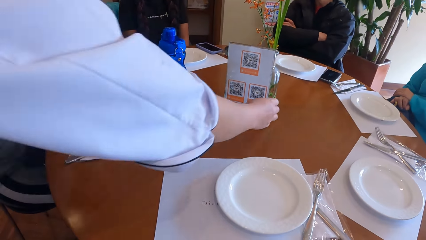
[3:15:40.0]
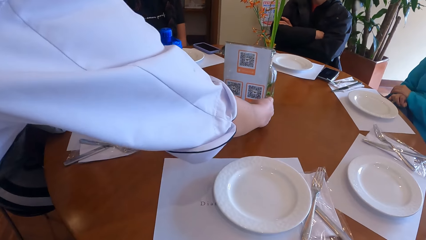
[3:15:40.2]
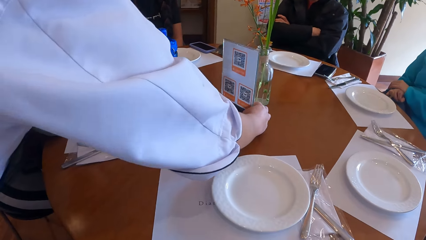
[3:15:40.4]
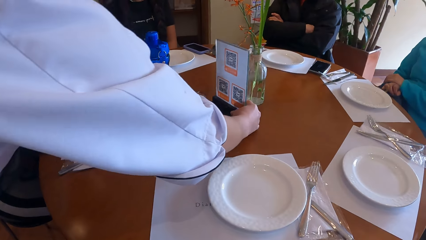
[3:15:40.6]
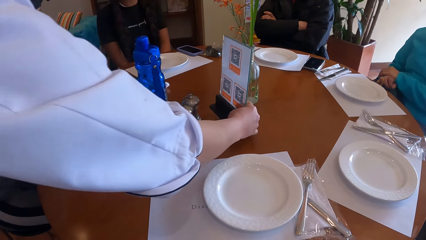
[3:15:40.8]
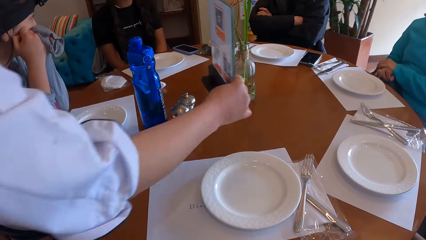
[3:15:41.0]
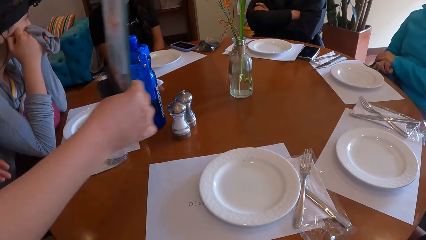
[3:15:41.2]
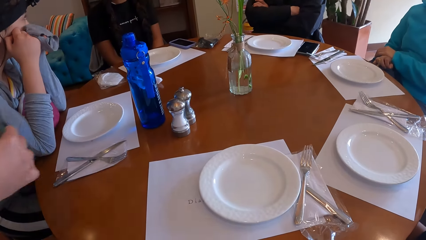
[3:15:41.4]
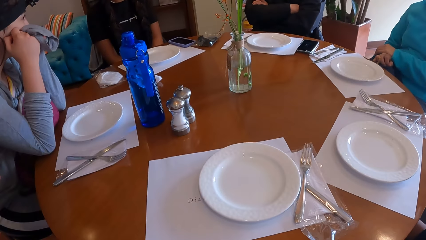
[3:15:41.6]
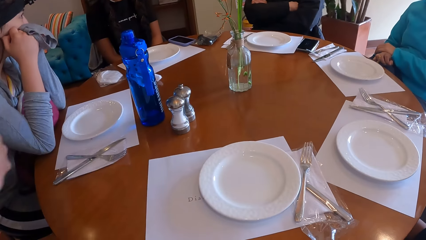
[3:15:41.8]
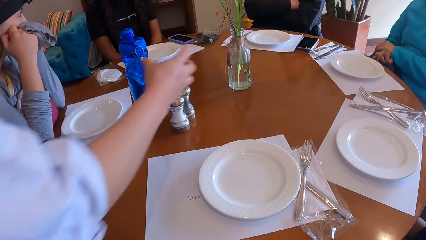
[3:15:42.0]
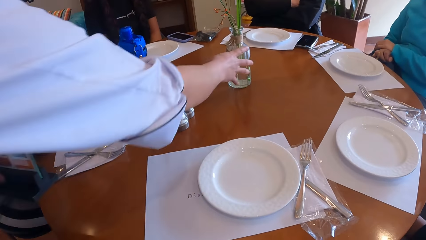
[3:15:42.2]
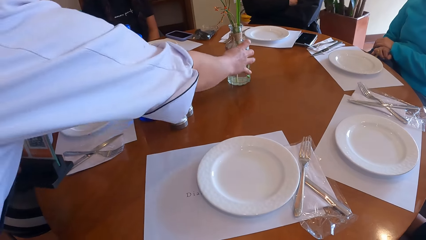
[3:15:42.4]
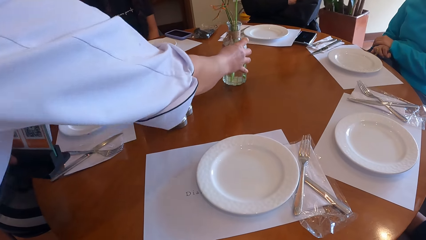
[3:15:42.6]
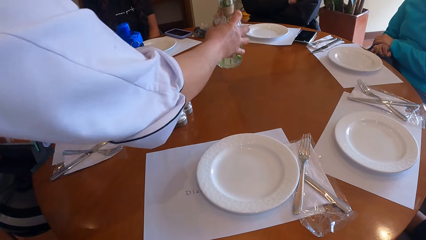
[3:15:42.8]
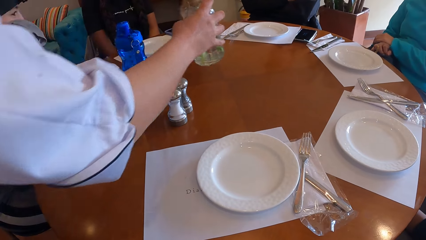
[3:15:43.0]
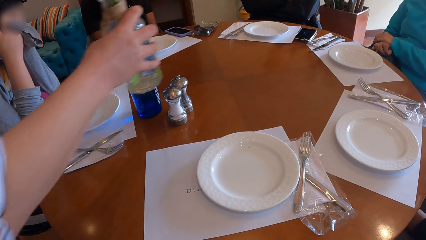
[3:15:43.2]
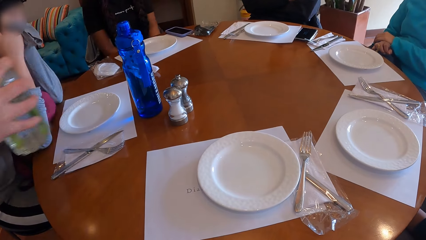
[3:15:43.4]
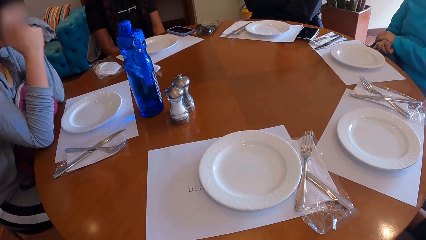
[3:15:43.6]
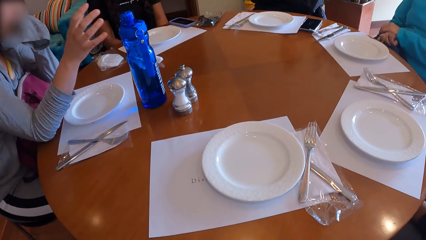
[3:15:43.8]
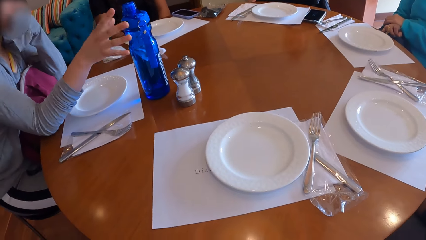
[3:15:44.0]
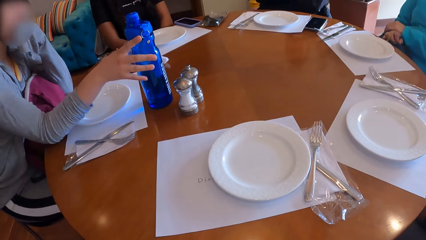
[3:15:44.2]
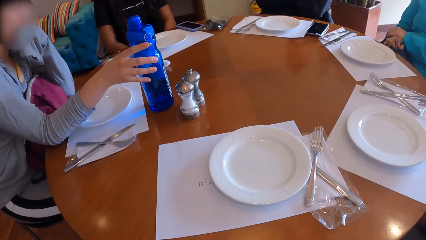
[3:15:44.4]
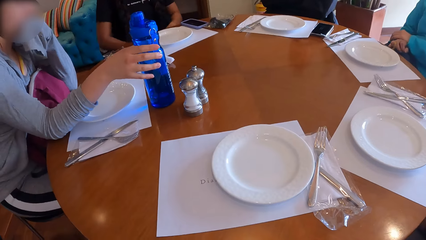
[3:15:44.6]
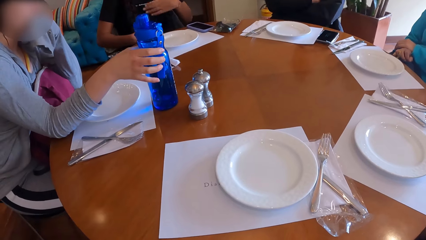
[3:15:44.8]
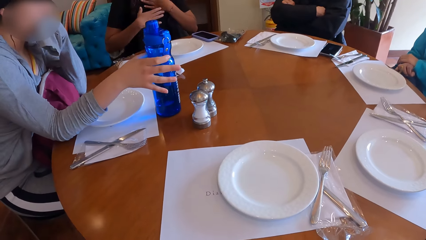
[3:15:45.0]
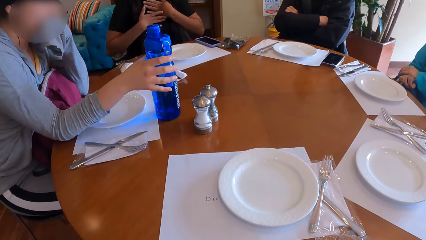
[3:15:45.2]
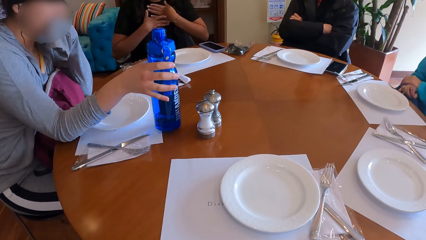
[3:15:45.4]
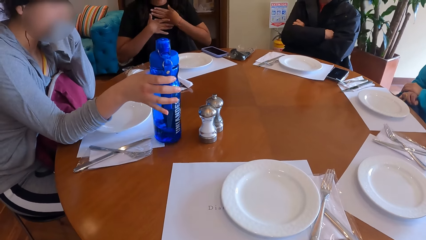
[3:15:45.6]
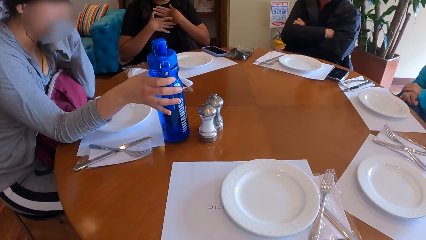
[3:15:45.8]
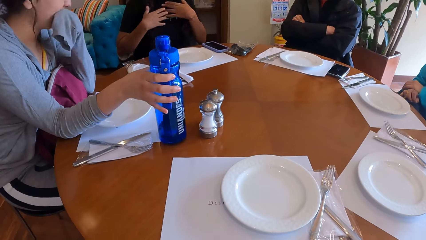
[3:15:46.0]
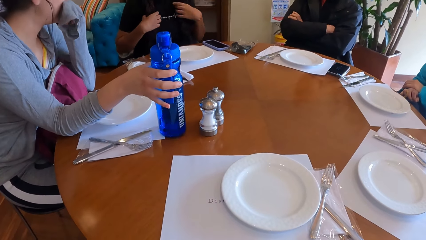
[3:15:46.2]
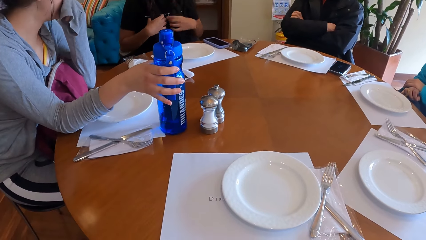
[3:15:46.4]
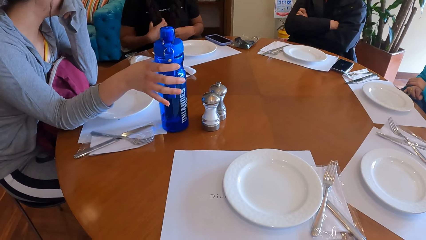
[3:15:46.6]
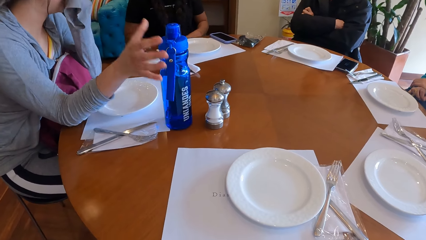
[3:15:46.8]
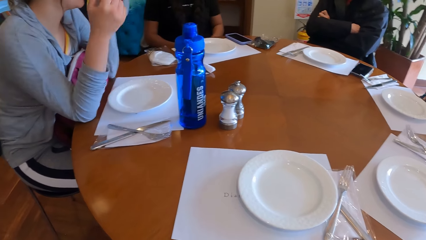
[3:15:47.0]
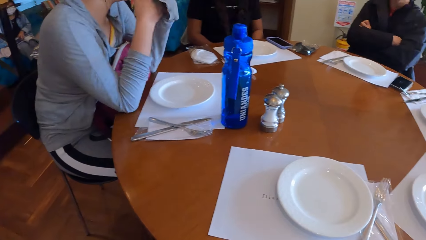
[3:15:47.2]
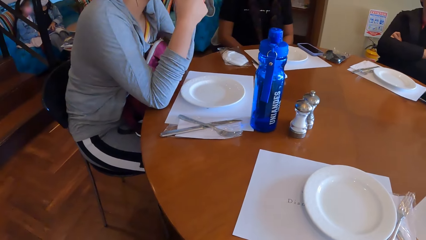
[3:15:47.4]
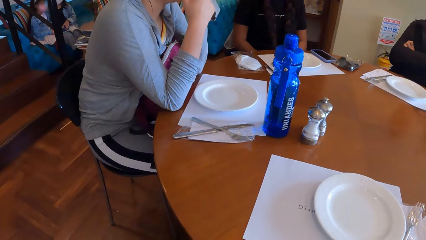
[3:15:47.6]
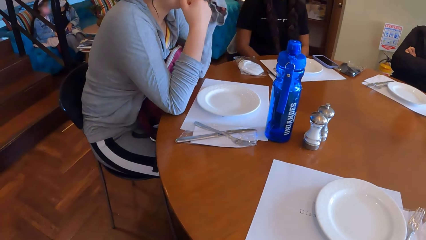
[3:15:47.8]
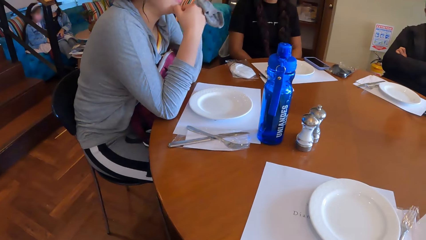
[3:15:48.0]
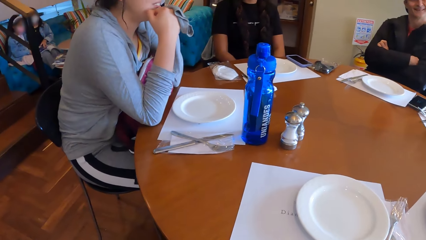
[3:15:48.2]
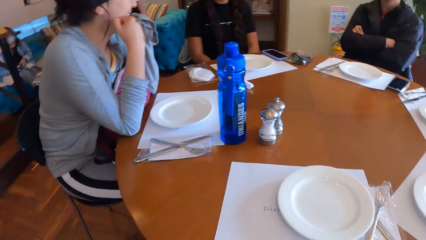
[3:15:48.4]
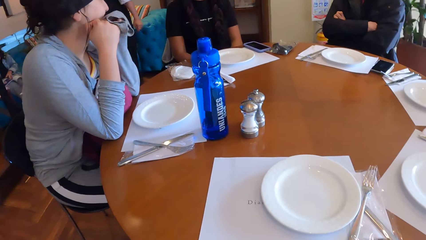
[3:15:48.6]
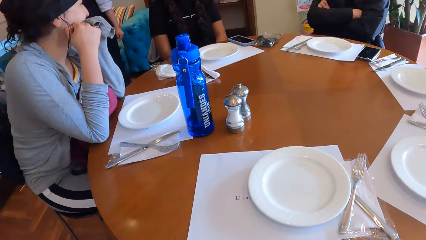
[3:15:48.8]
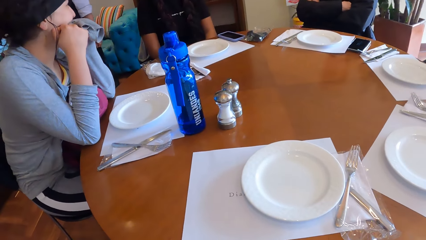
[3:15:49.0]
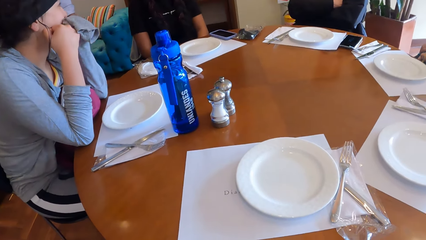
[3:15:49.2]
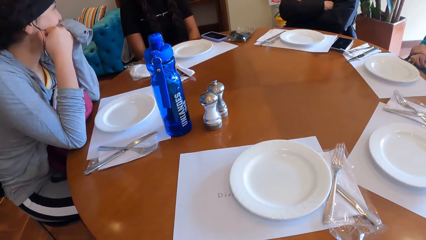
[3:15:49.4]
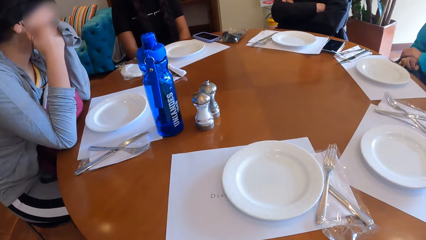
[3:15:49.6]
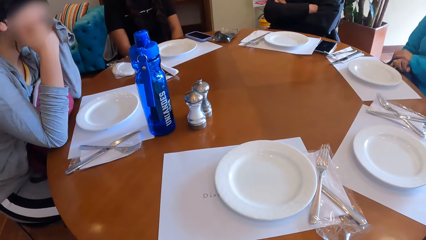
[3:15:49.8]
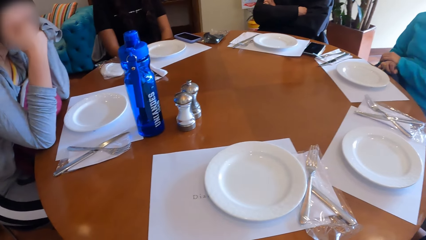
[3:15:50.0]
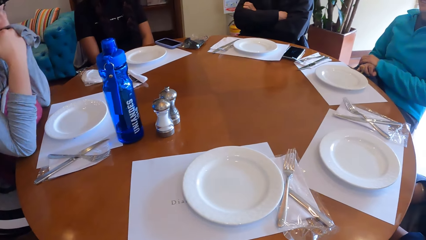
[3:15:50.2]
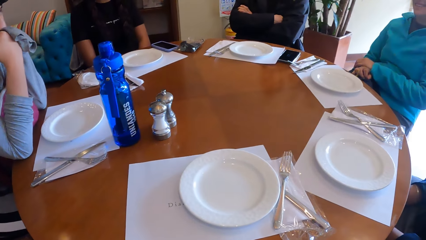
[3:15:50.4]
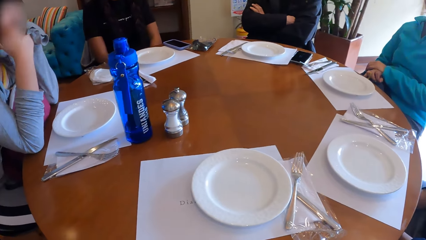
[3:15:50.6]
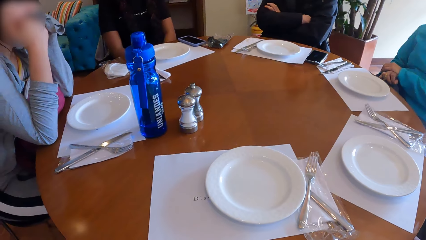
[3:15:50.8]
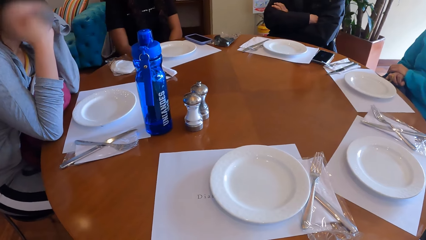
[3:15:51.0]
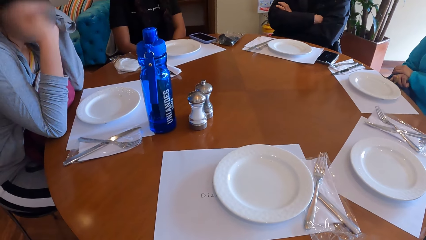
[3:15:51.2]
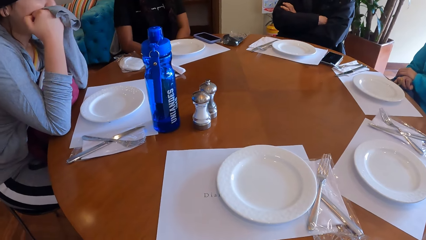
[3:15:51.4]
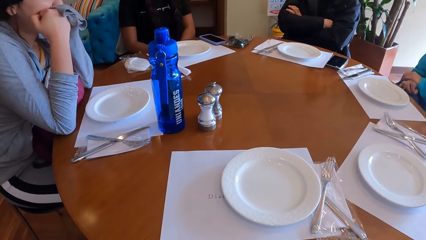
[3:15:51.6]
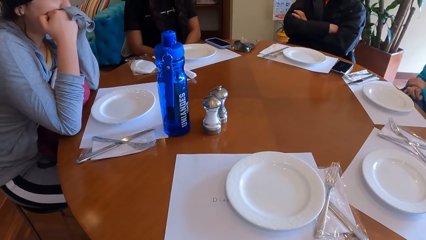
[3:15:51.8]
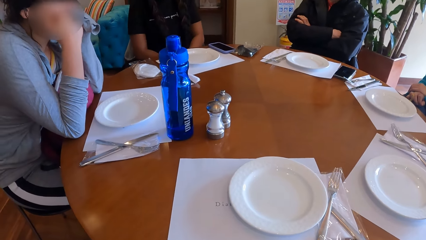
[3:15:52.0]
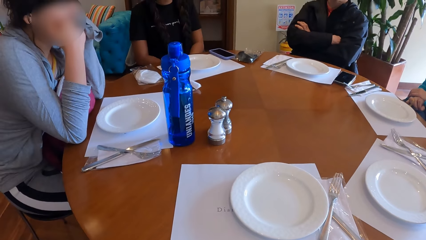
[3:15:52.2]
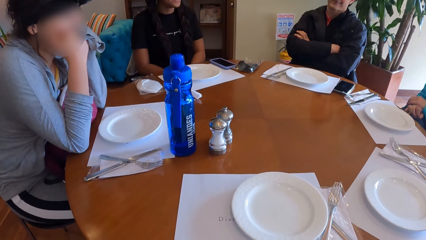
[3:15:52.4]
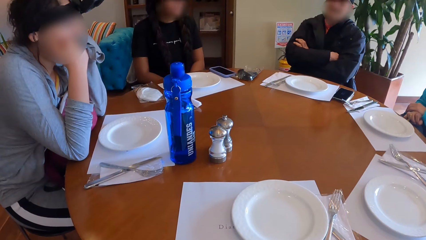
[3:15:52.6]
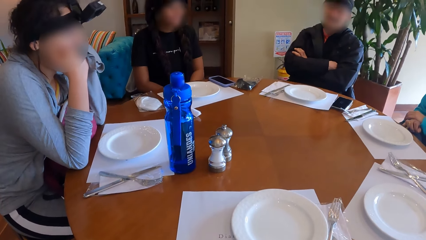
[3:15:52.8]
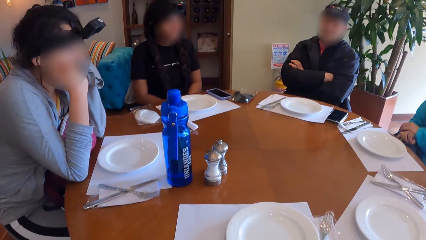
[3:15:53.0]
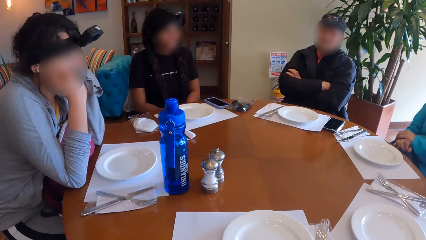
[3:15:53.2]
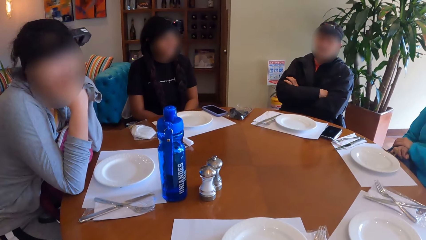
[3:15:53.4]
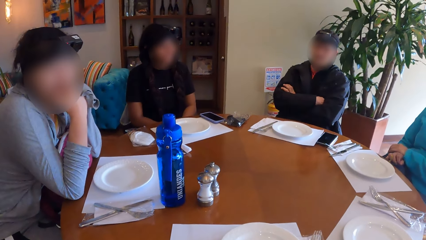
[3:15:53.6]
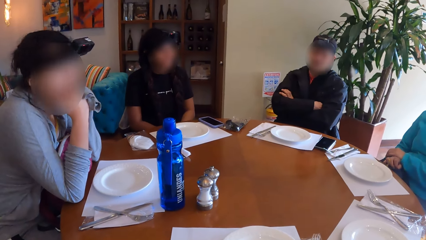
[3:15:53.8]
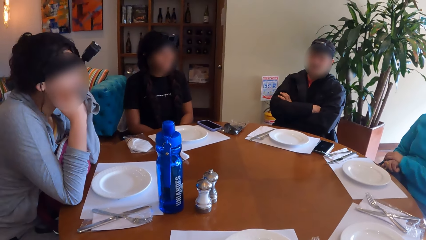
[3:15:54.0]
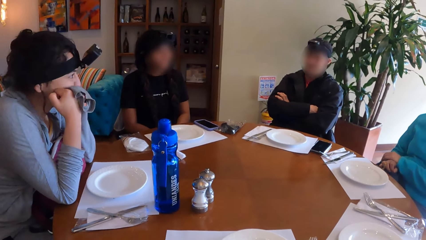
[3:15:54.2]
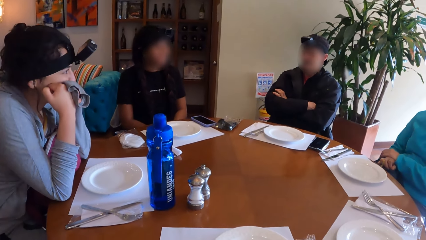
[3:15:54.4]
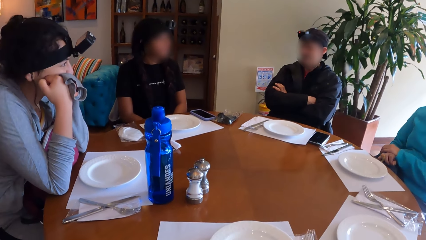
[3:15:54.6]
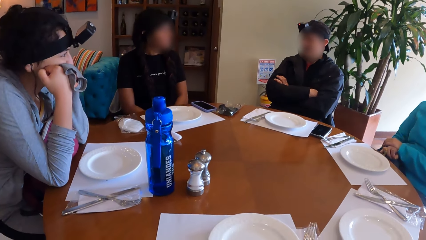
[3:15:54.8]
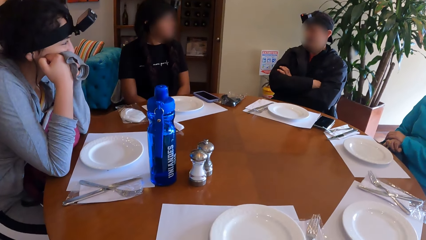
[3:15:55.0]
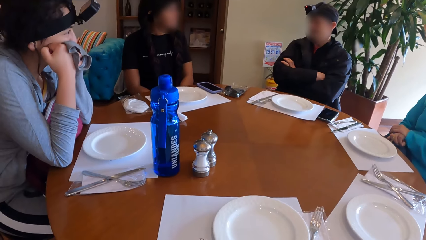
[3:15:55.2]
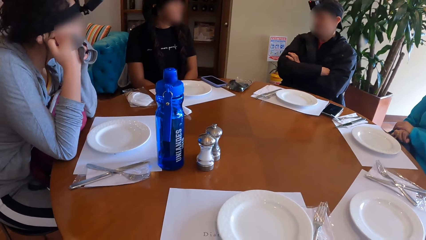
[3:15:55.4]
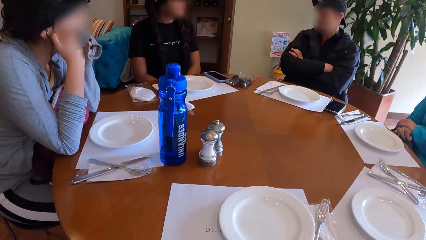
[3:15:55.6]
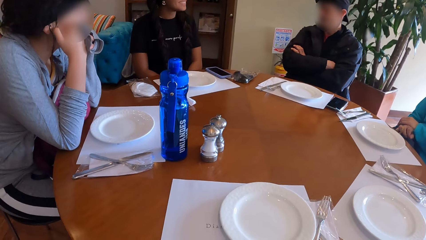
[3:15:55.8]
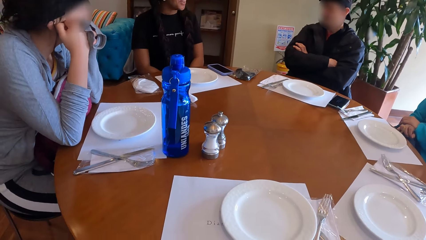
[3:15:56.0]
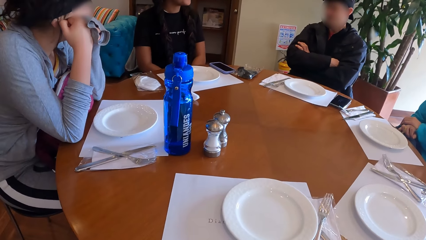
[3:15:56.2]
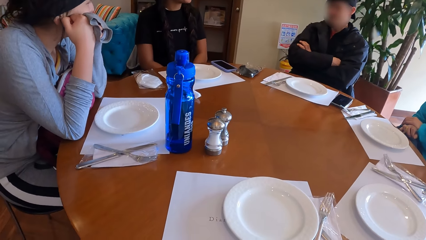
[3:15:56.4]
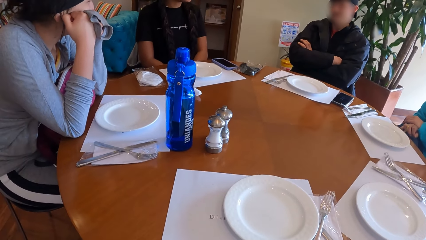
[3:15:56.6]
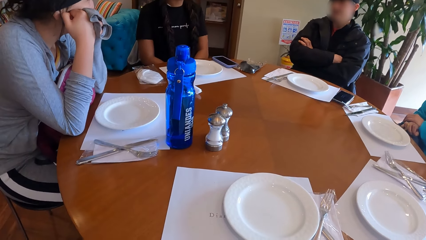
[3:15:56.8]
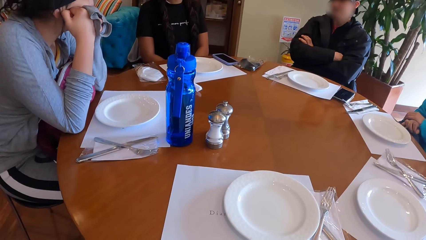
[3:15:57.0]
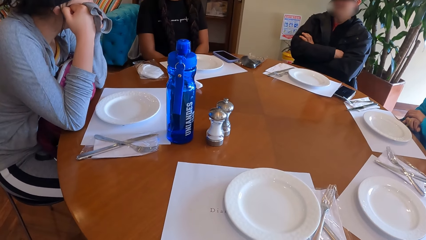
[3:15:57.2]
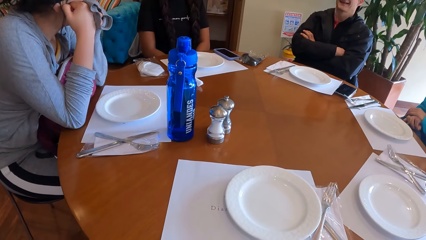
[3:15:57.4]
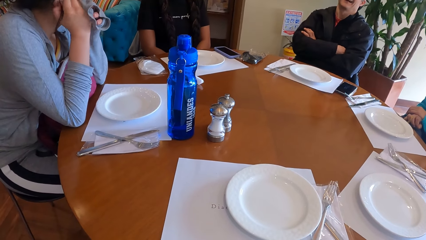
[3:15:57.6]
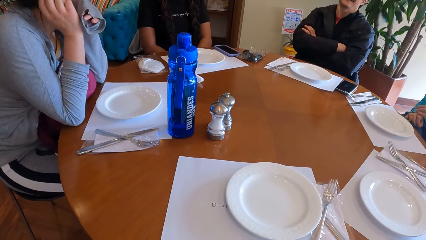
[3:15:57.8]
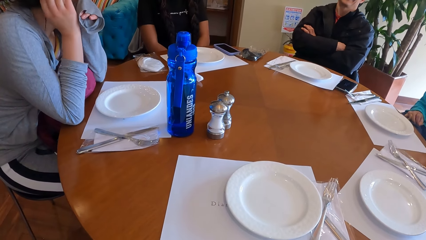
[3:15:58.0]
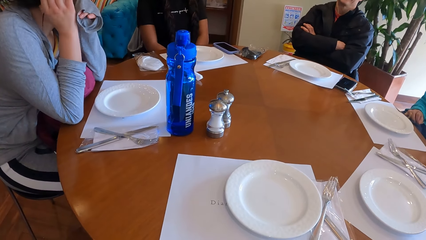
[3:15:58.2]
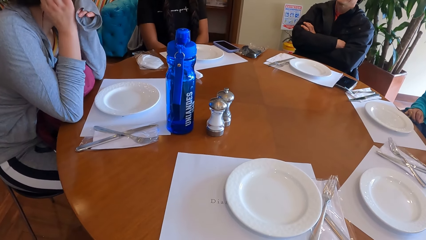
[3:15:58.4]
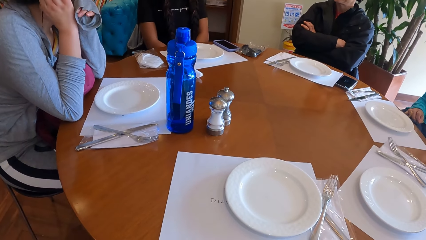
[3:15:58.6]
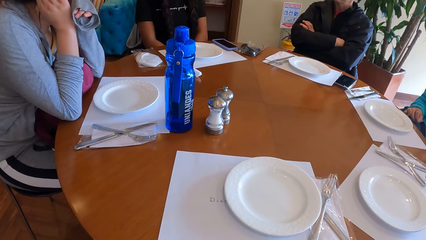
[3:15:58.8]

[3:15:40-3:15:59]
A waiter picks up a tabletop menu scan or tag from the table with his right hand. He adjusts the tag on the table. He picks up a flower vase from the table with his right hand. A woman moves a water bottle on the table with her right hand. She holds the water bottle on the table. Another woman holds her chest and gestures at the camera wearer. The camera wearer looks around the table.
